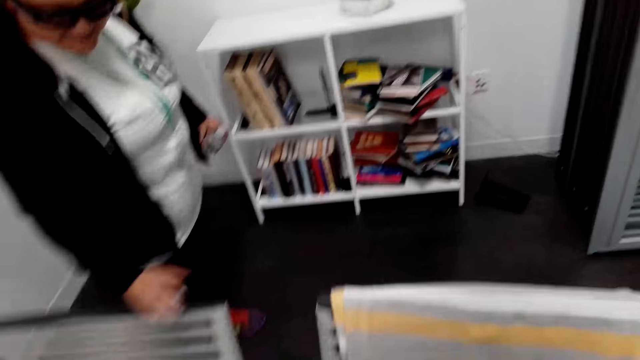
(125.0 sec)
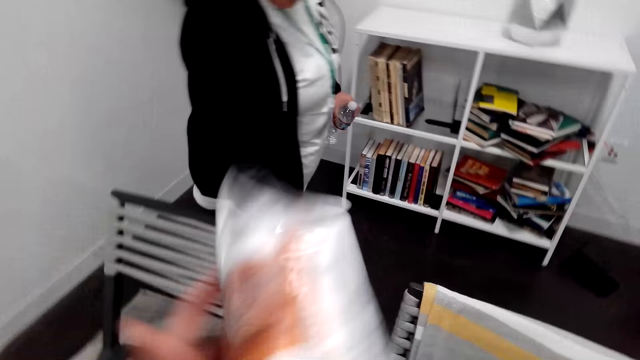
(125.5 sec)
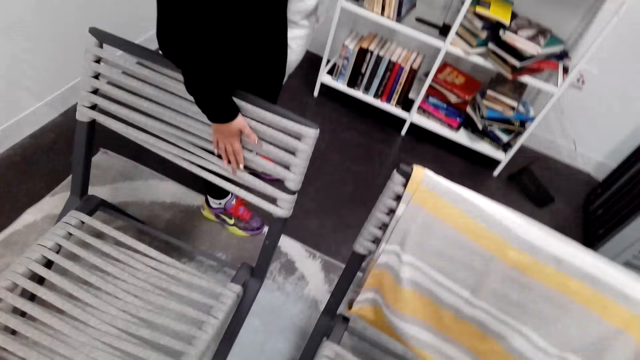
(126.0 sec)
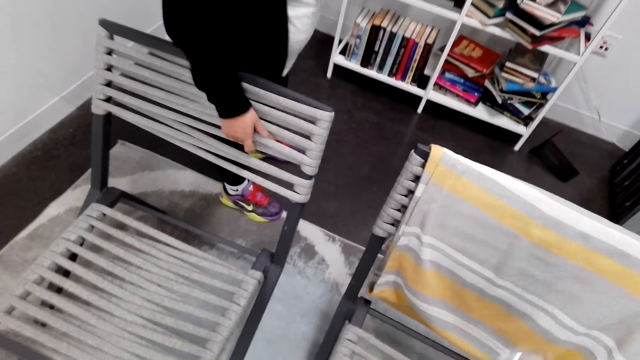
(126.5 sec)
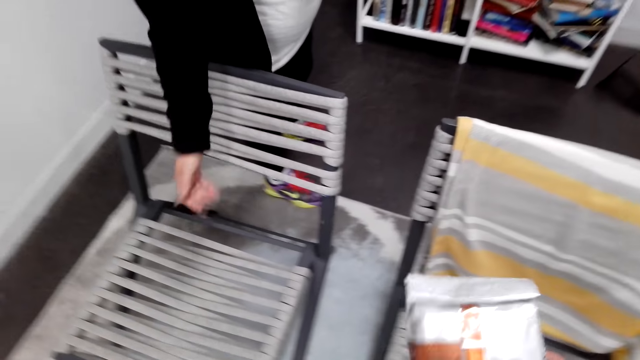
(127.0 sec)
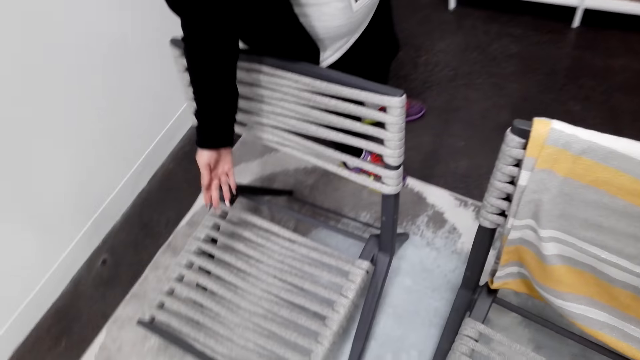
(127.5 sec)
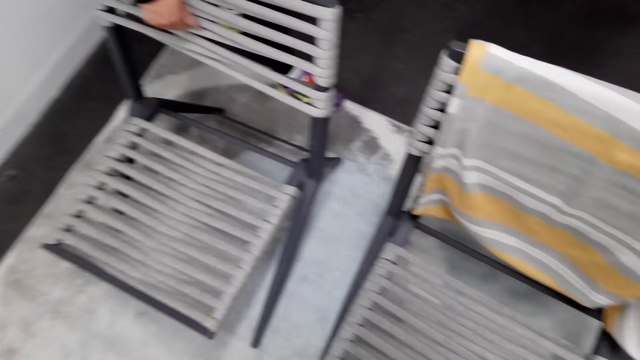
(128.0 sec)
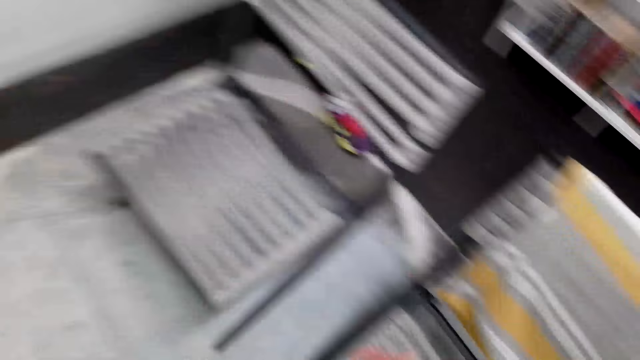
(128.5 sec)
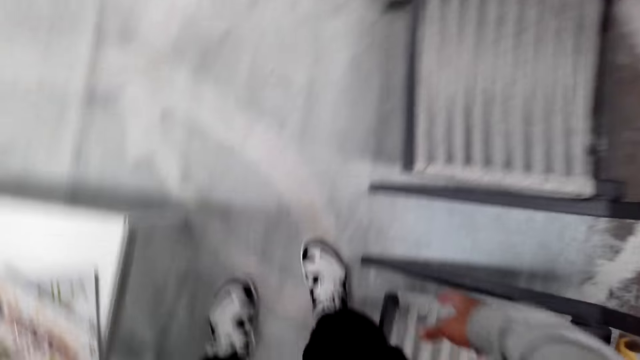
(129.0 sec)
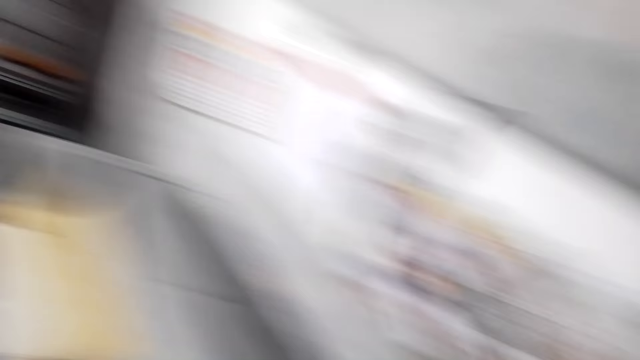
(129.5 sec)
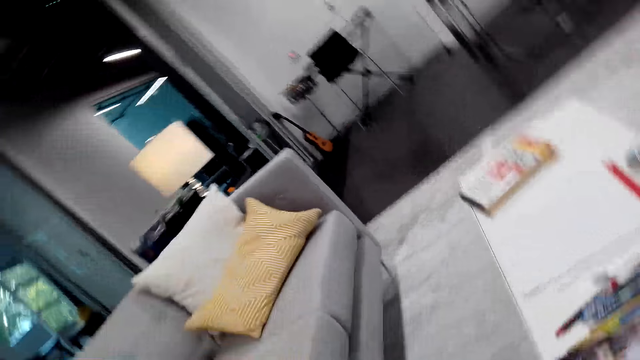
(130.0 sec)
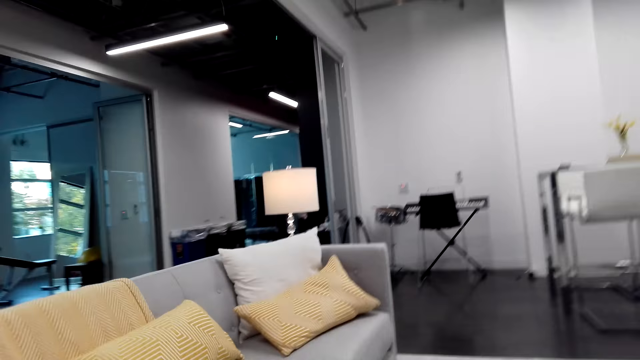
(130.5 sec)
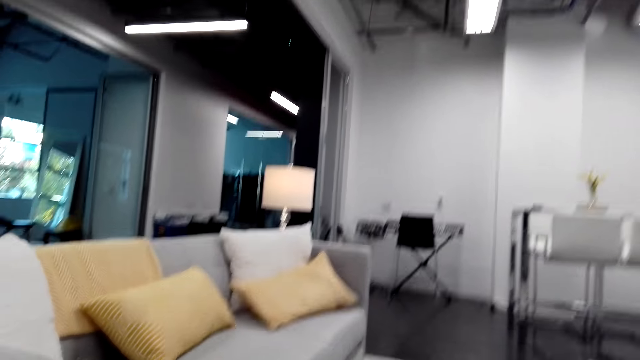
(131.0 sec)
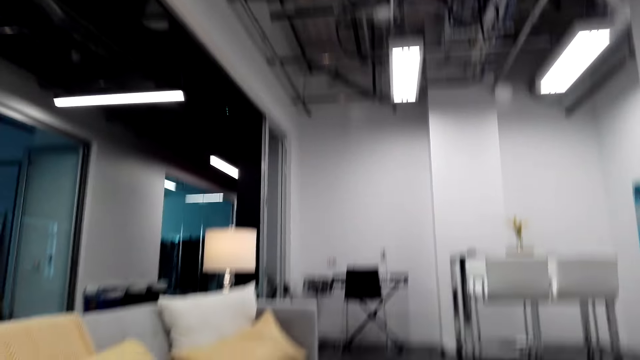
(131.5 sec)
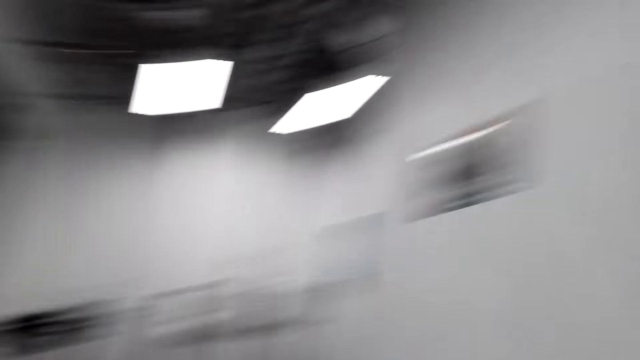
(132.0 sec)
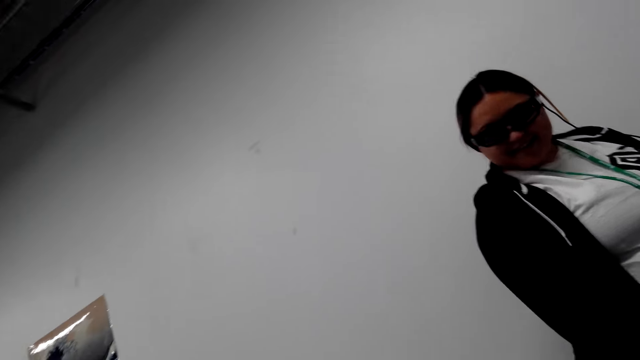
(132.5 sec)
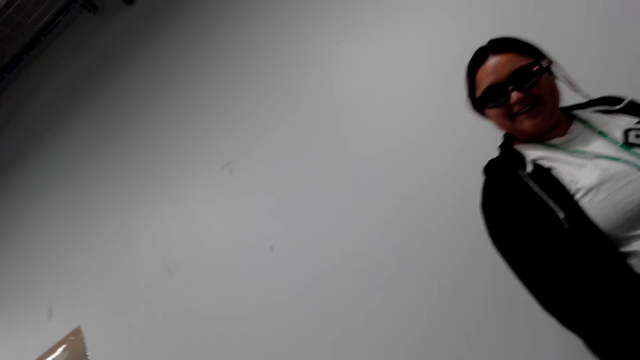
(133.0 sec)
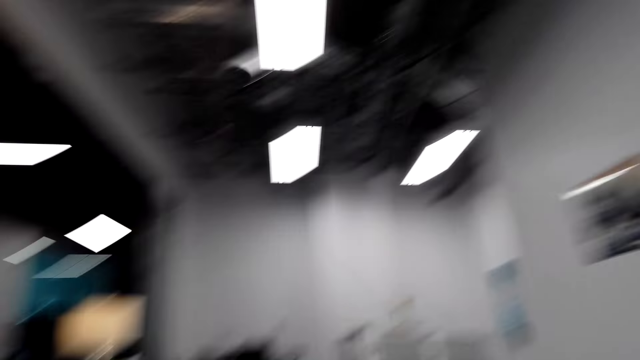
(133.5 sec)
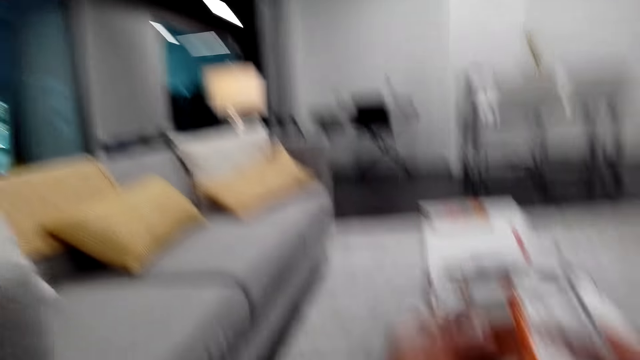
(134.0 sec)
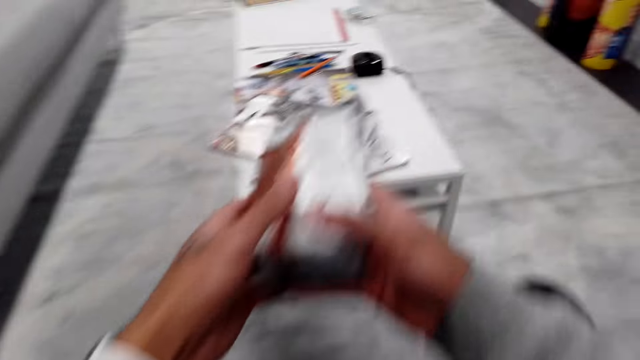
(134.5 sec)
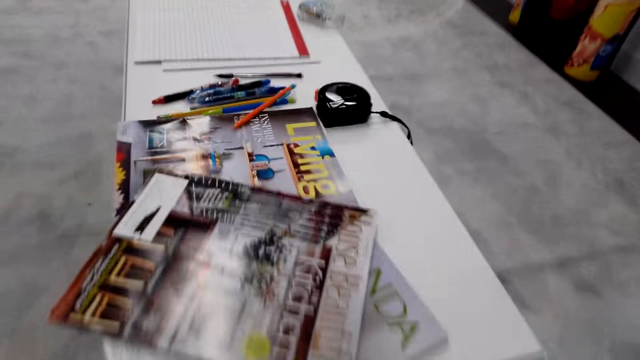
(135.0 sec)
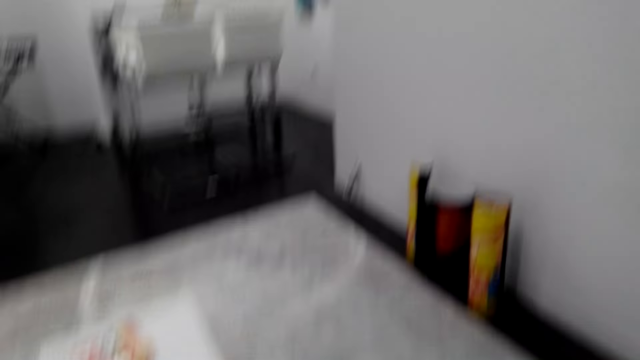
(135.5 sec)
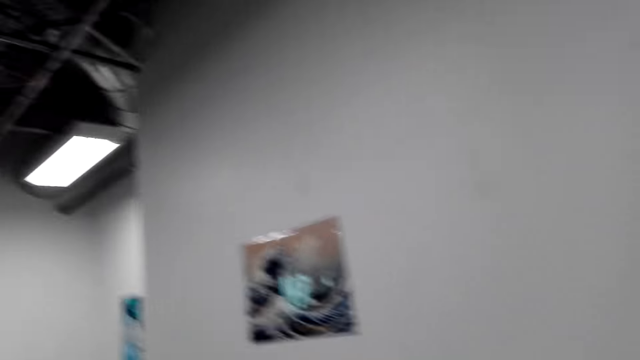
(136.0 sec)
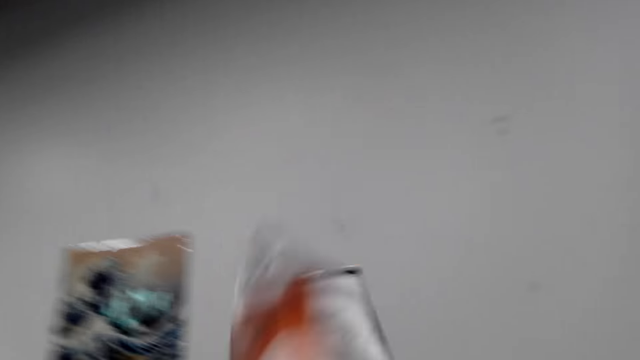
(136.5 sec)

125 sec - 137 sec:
A woman touches the chair. The camera wearer looks around the house. They look at the woman and sit on the chair.

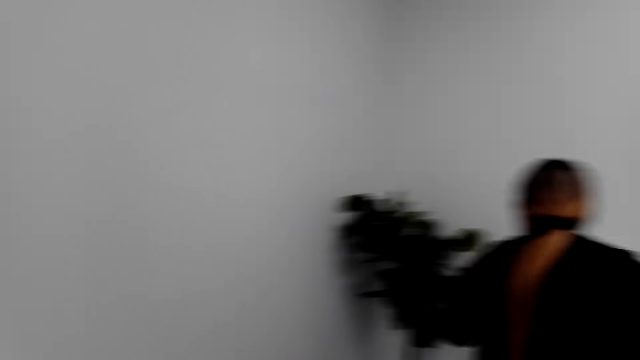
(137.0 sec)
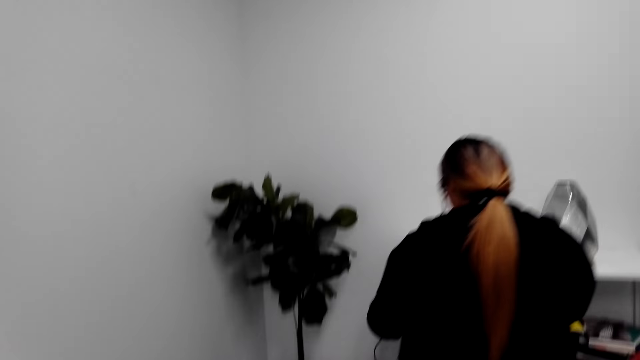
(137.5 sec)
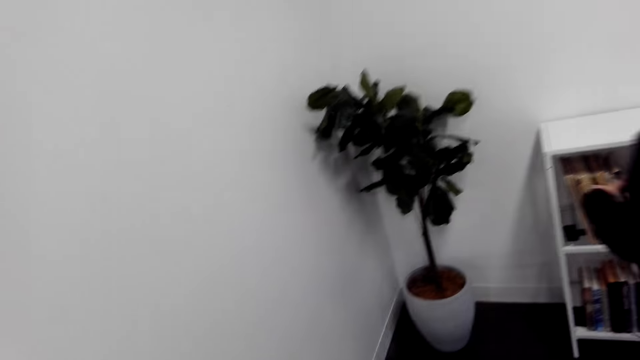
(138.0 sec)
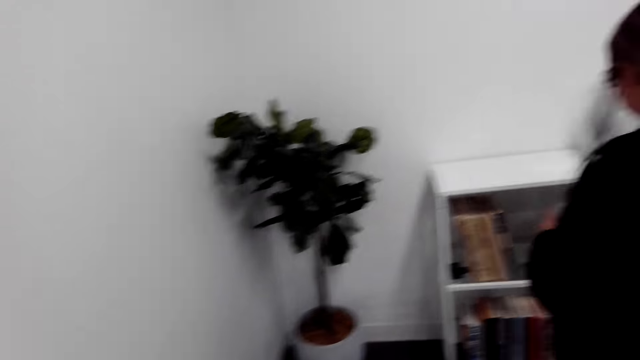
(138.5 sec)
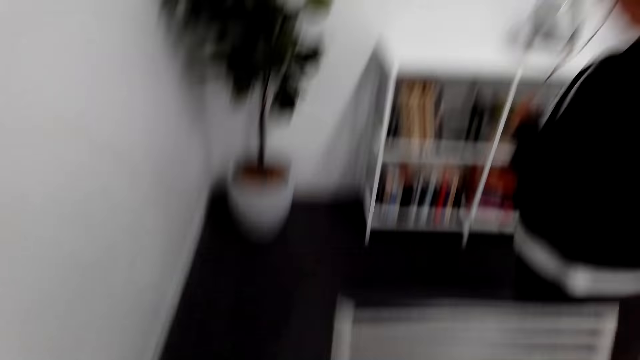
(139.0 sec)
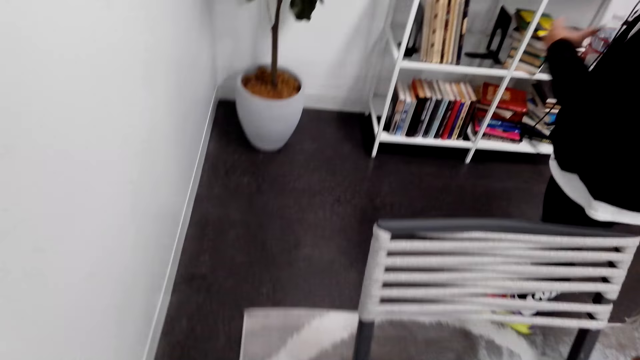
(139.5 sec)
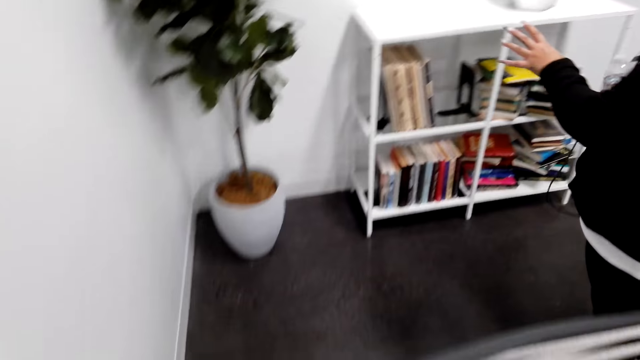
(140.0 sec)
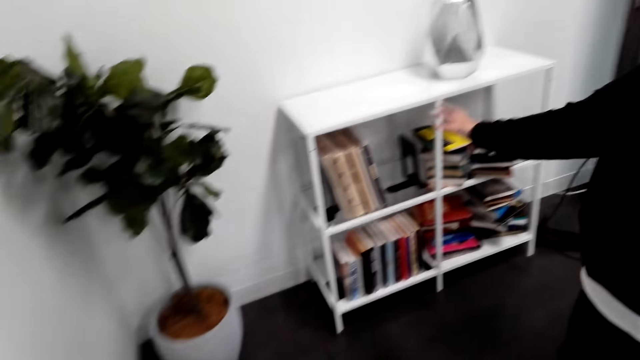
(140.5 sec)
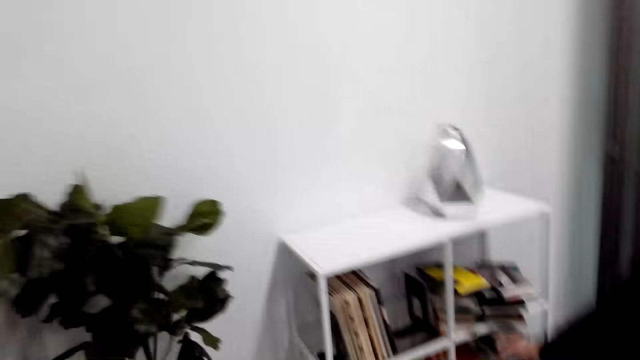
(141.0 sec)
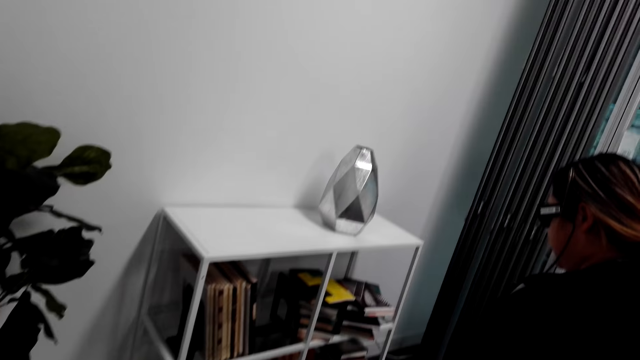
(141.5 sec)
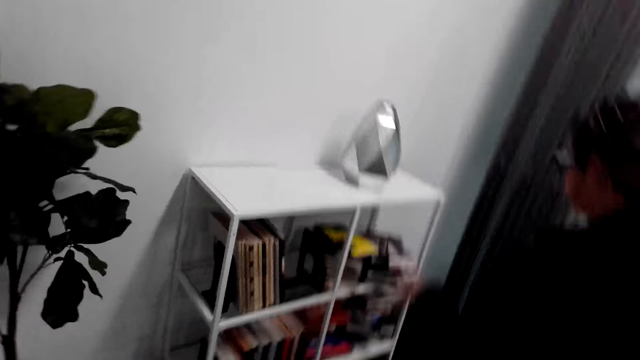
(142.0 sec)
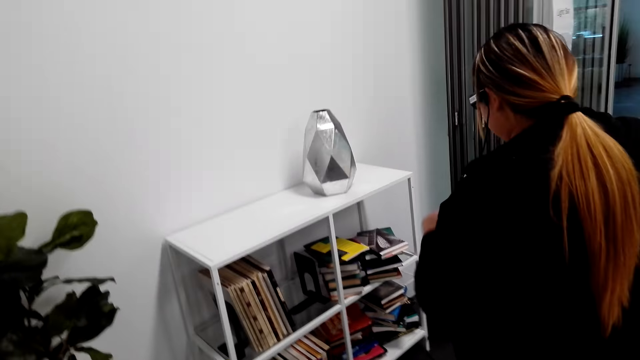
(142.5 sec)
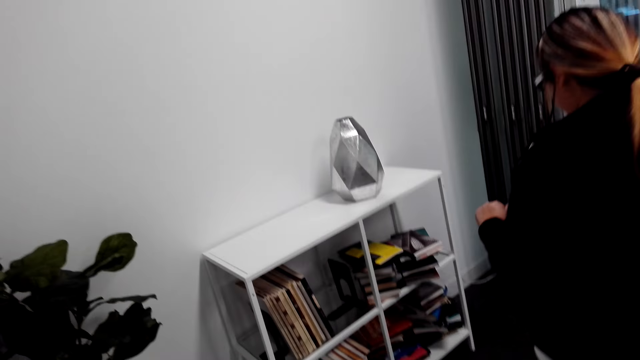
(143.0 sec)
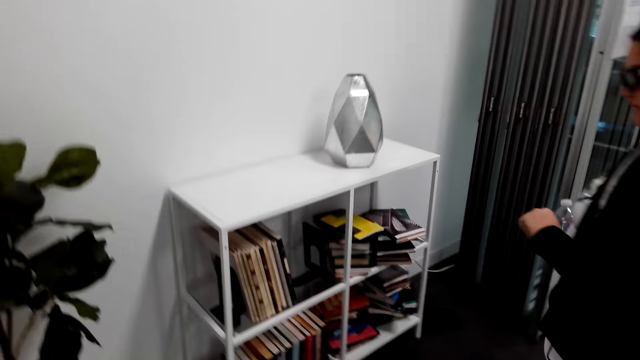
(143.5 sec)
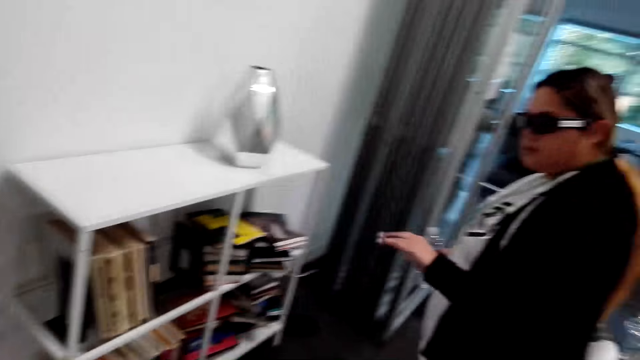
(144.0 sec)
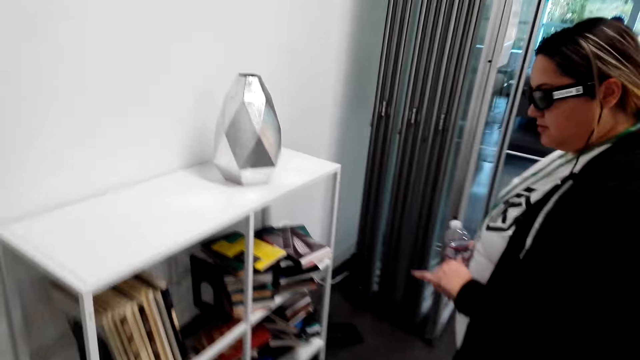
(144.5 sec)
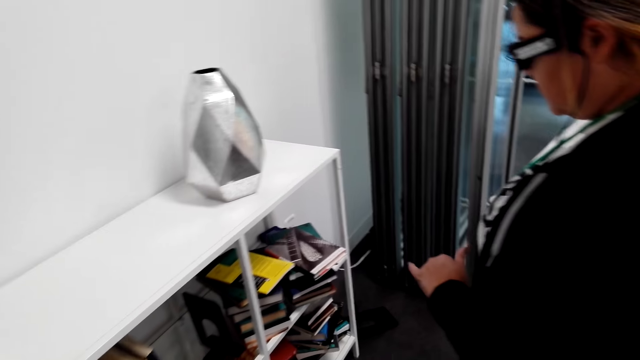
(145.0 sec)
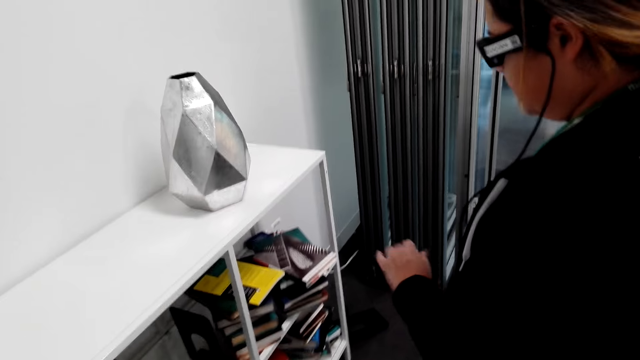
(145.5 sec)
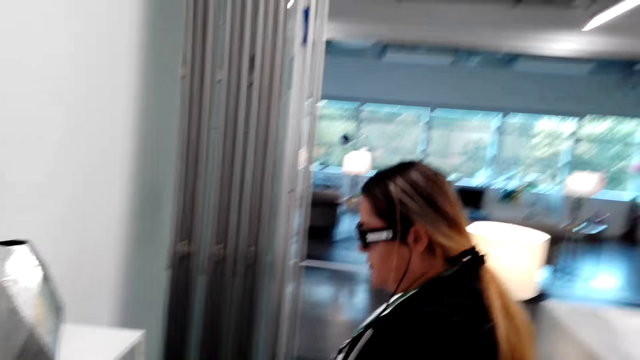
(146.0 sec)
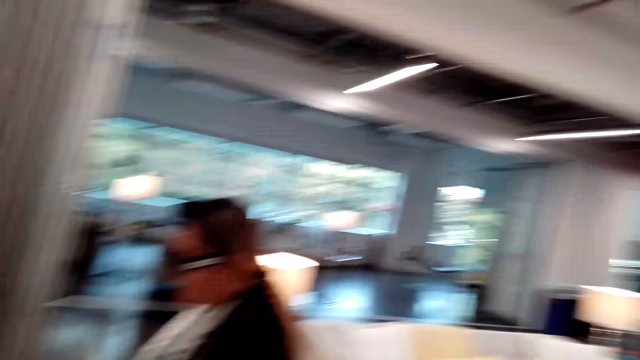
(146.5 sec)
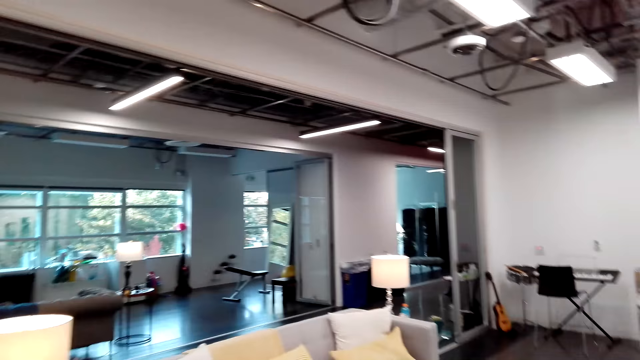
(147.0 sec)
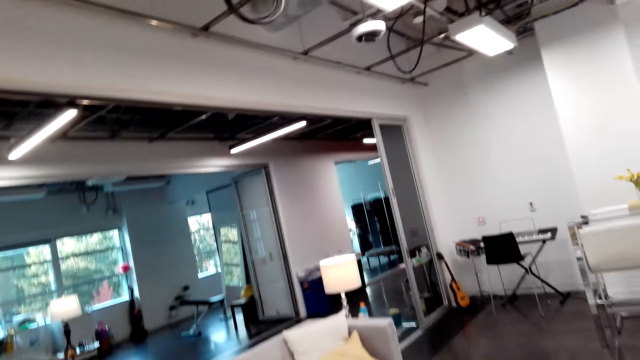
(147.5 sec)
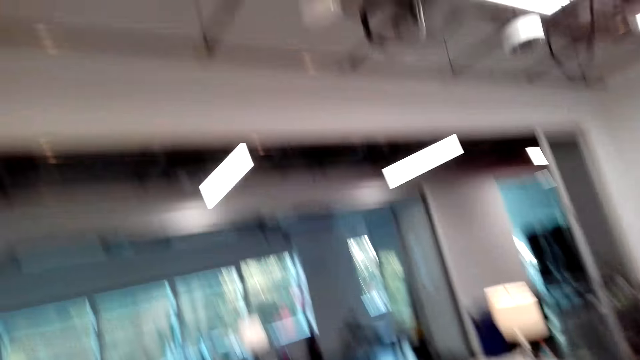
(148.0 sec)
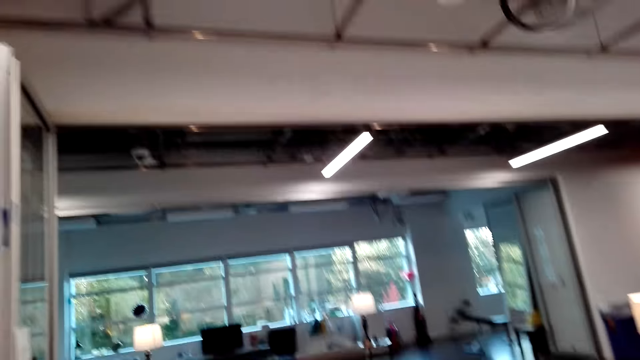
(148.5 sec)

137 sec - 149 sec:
The camera wearer throws the packet up. They look around the house. A woman shows the camera wearer the books. The woman converses with the camera wearer. The camera wearer looks around the house. The woman converses with the camera wearer.
